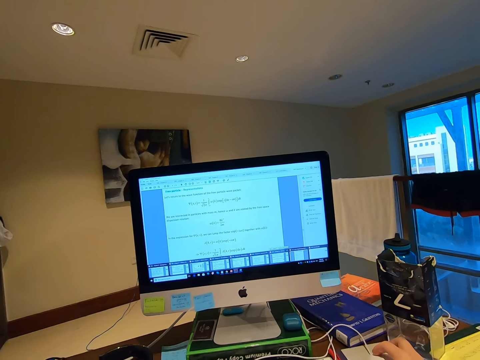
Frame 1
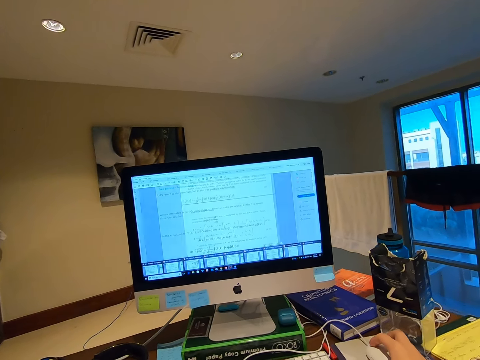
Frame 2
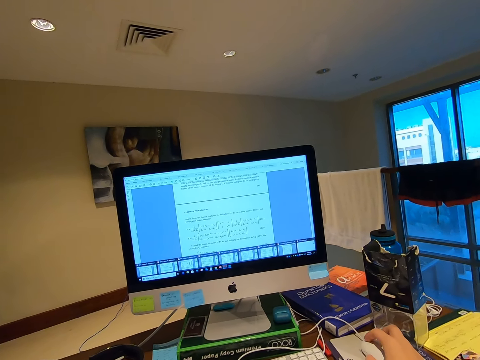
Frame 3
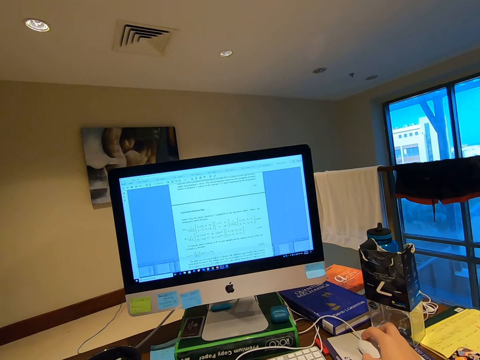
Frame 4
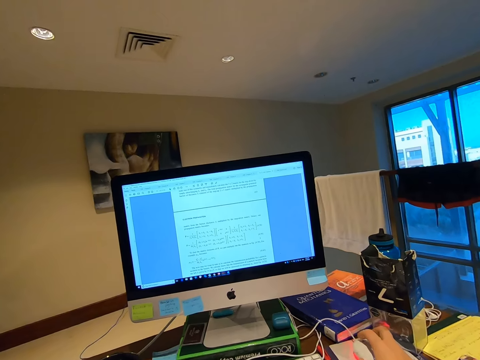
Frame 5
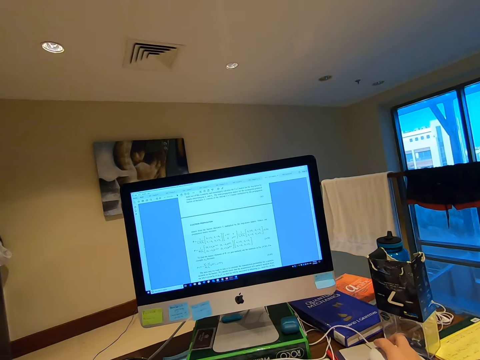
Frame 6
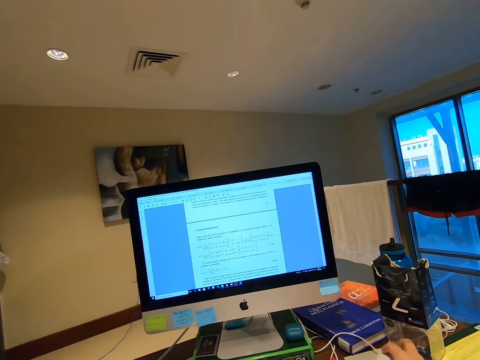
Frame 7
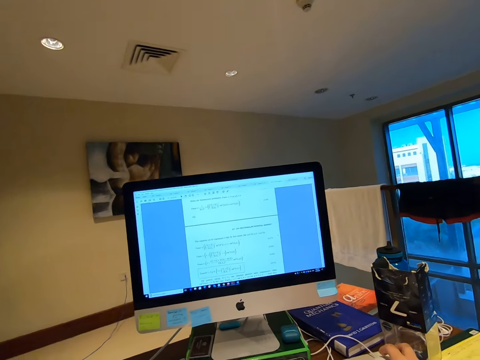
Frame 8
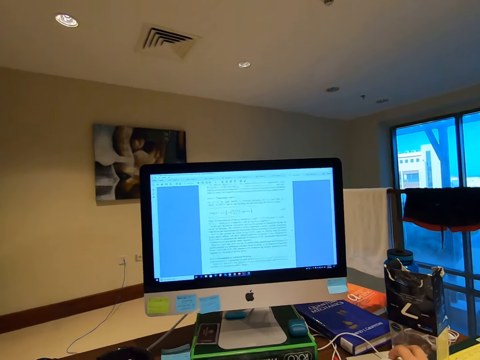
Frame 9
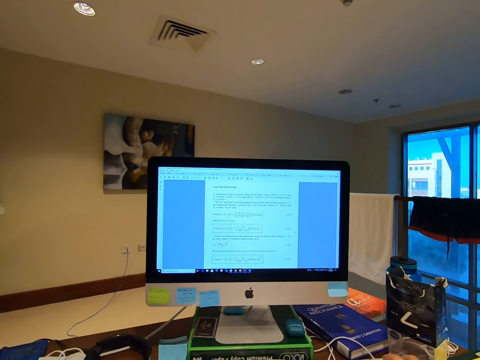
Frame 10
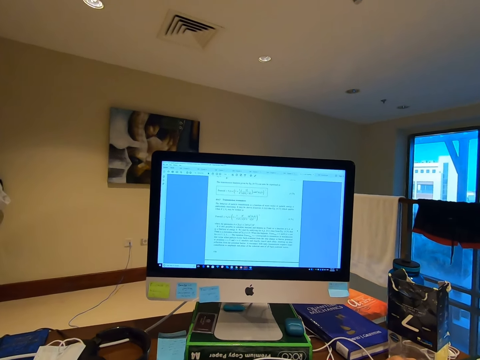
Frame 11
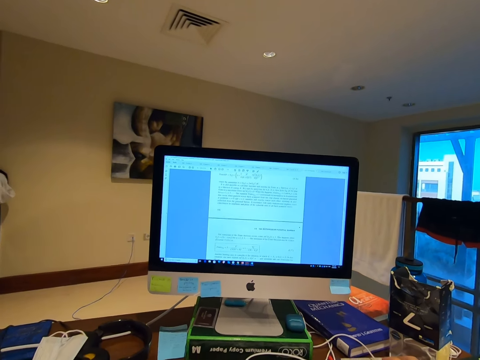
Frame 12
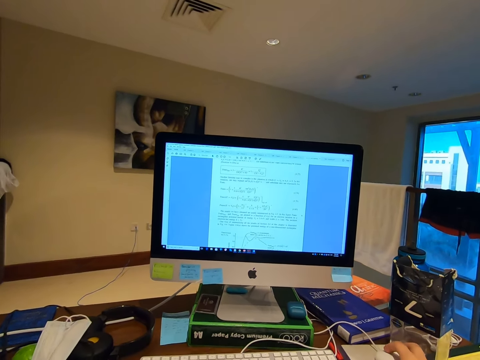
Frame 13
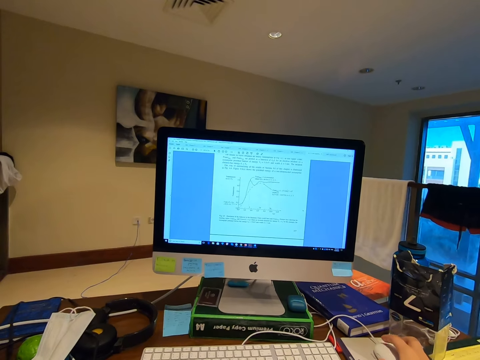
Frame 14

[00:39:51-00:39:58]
The camera wearer scrolls the computer mouse with her right hand.

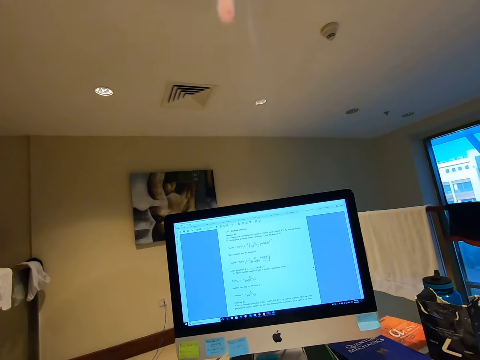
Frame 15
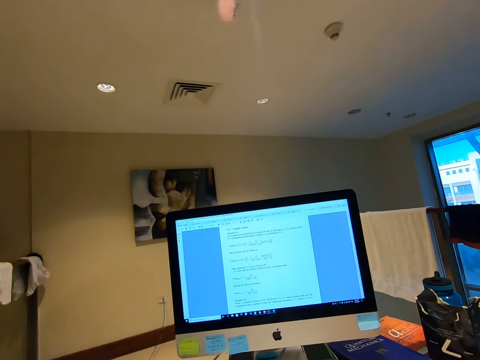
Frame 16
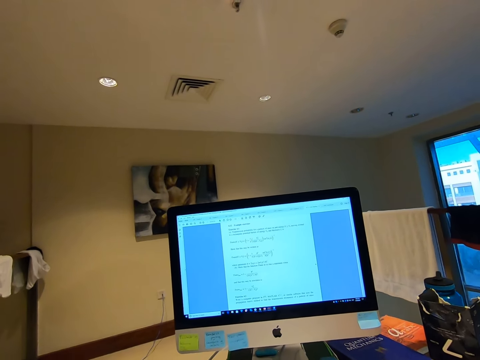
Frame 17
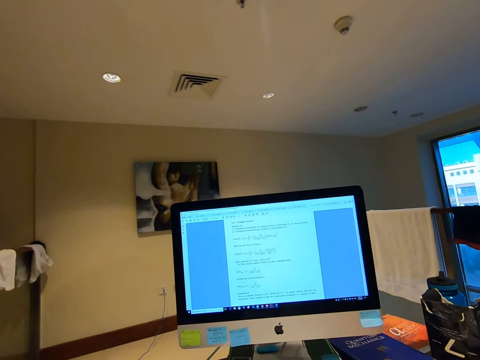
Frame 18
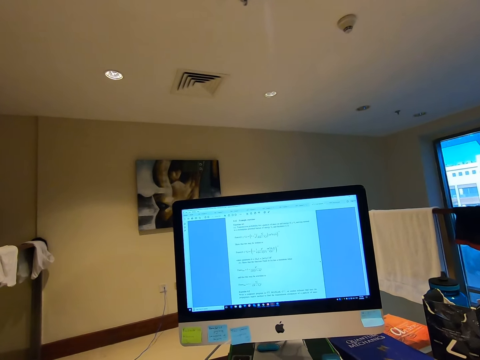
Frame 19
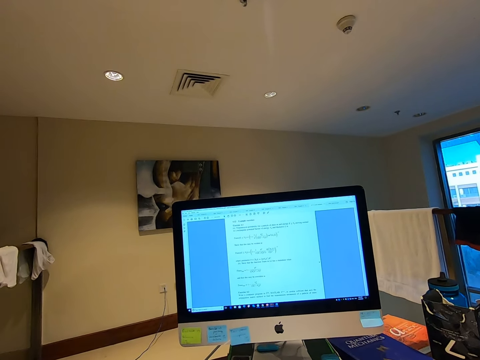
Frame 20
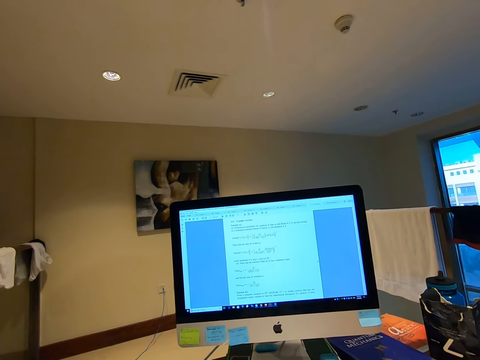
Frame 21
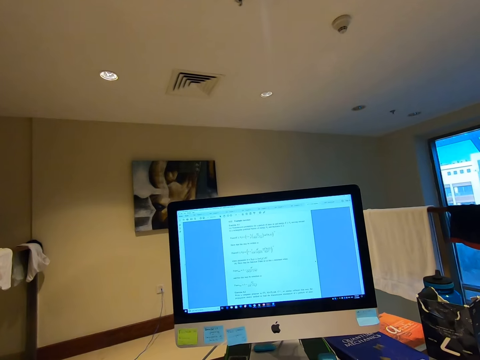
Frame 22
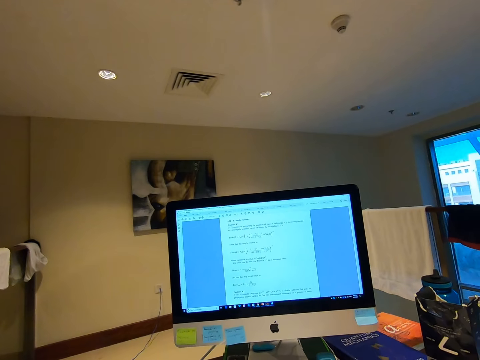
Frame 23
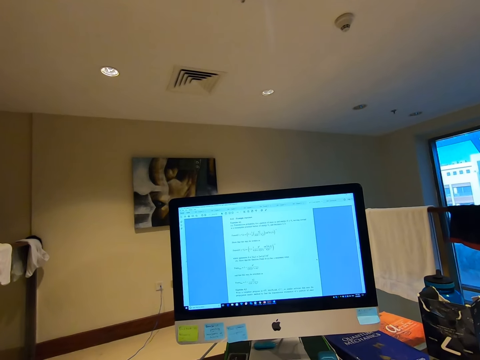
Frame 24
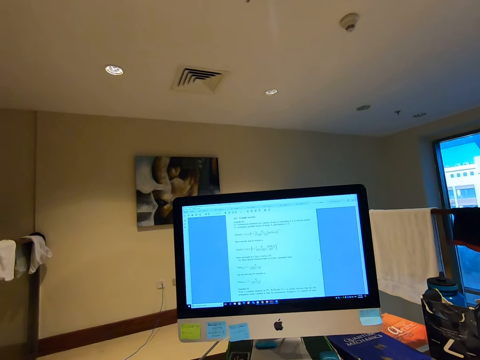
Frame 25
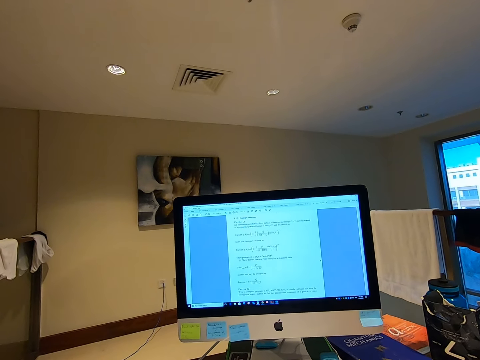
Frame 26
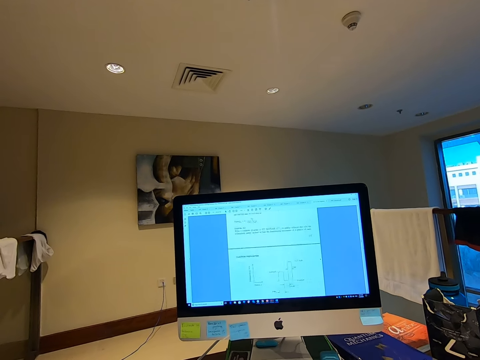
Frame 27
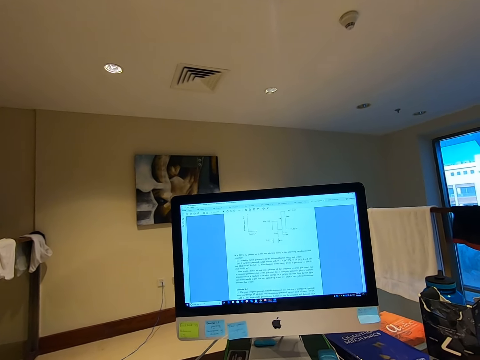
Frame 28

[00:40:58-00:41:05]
The camera wearer stares at the computer desktop.

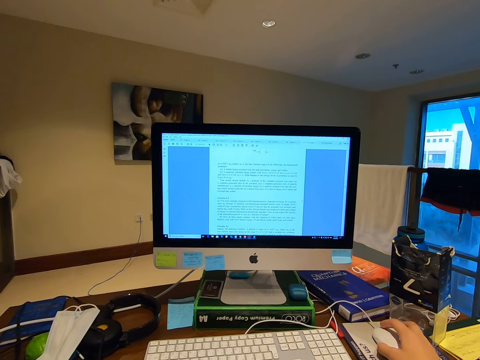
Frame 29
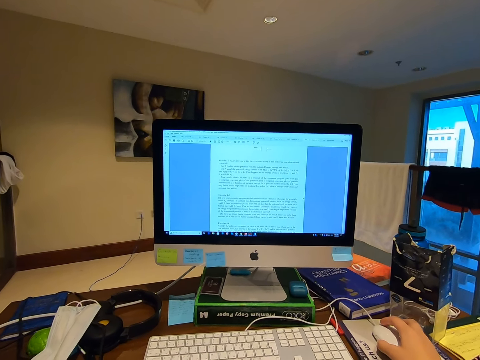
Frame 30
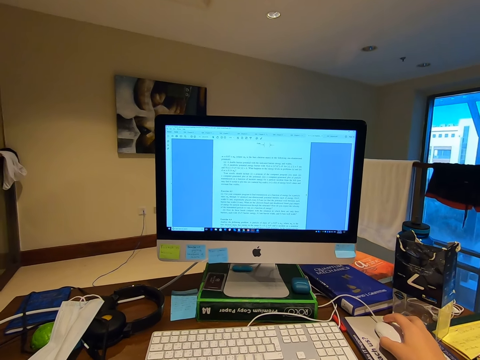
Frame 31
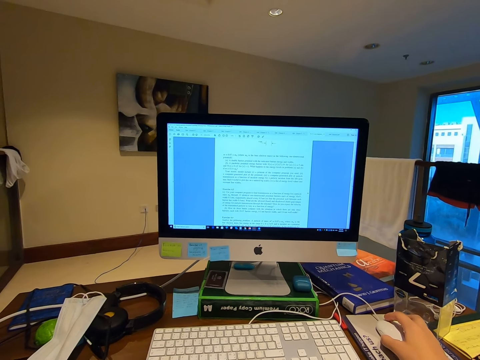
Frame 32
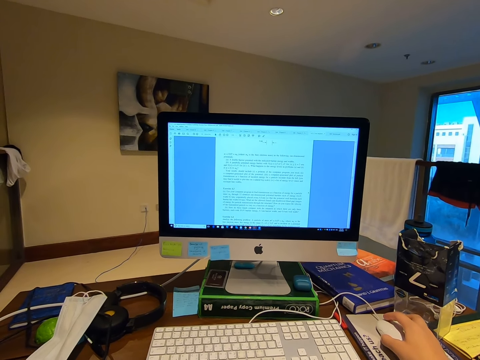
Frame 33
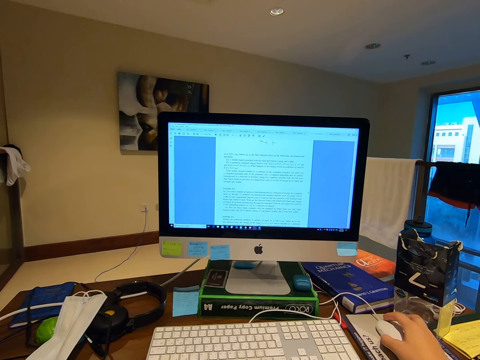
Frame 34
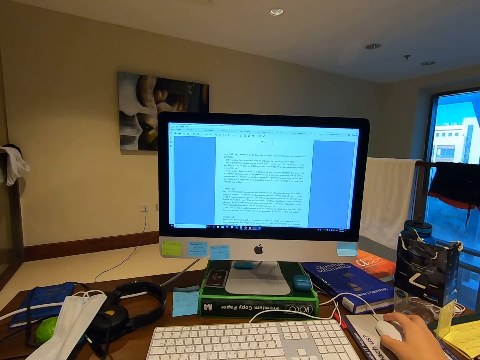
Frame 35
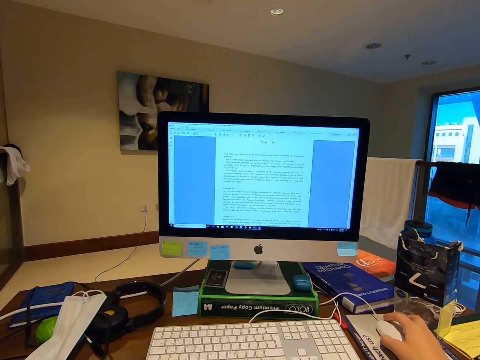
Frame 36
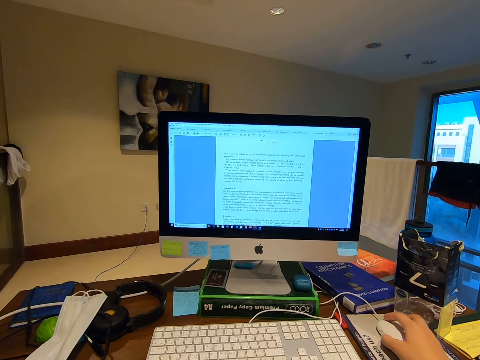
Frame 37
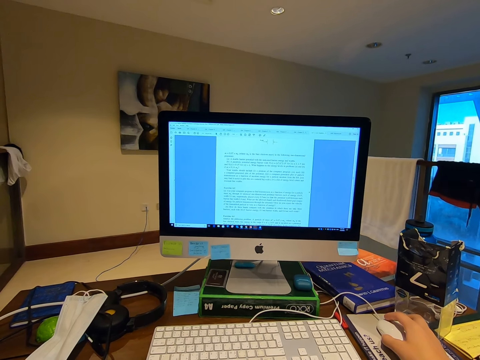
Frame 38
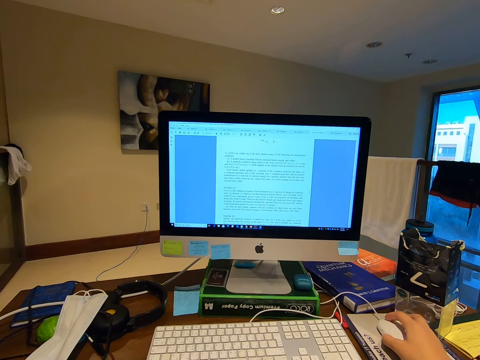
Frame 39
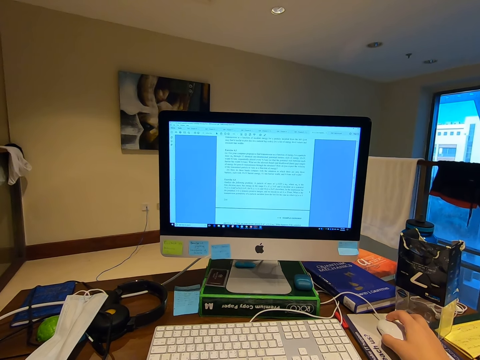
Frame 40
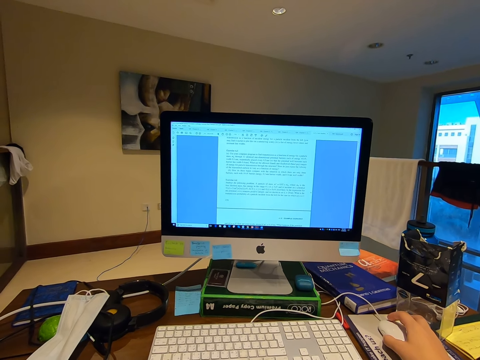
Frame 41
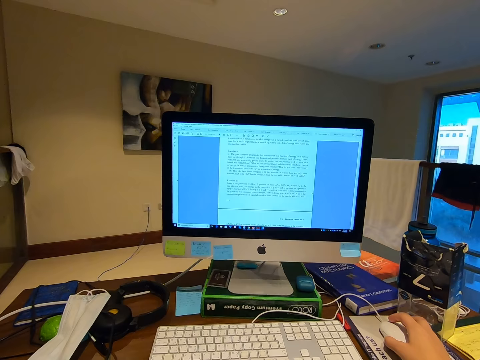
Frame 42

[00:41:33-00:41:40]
The camera wearer scrolls the computer mouse.

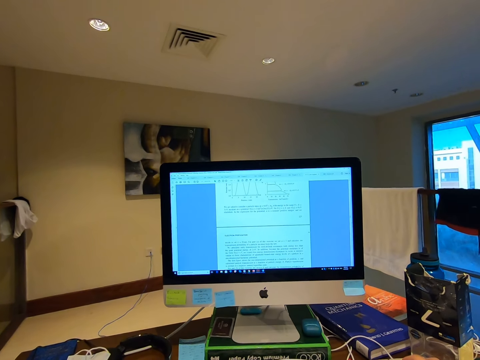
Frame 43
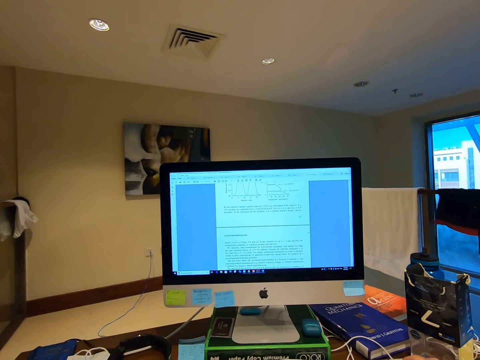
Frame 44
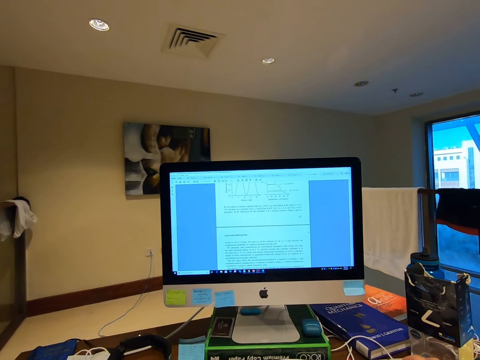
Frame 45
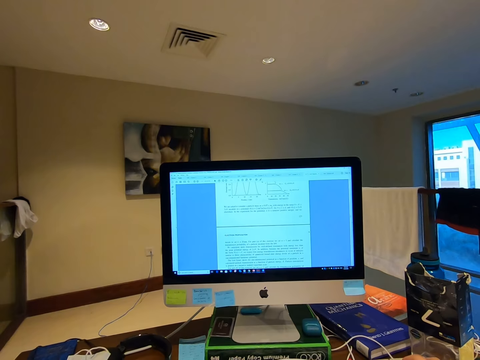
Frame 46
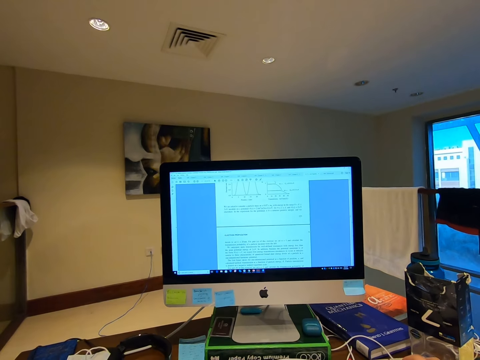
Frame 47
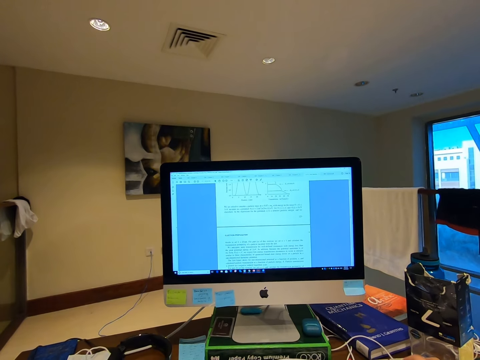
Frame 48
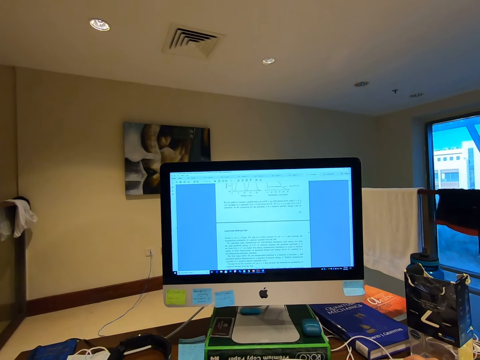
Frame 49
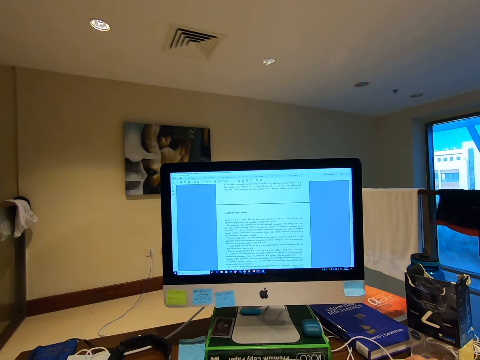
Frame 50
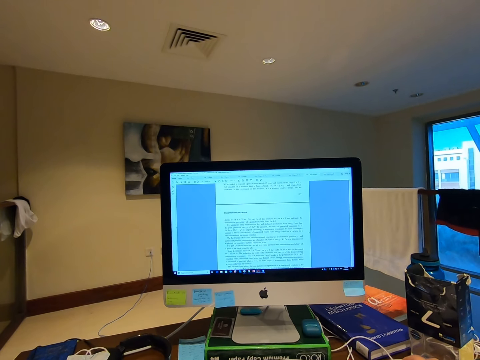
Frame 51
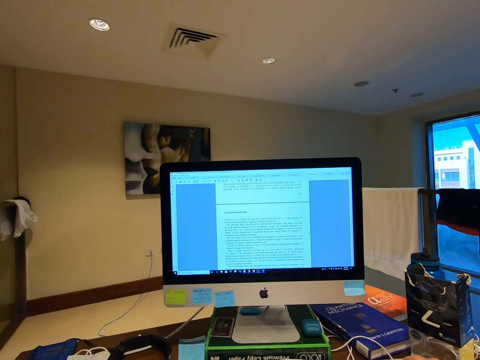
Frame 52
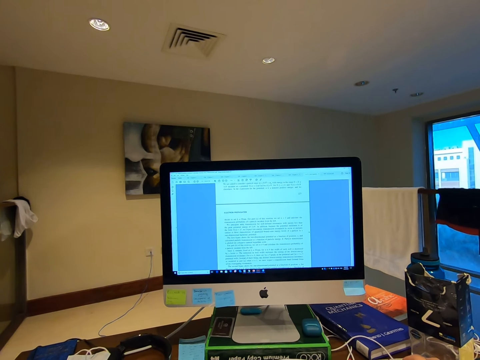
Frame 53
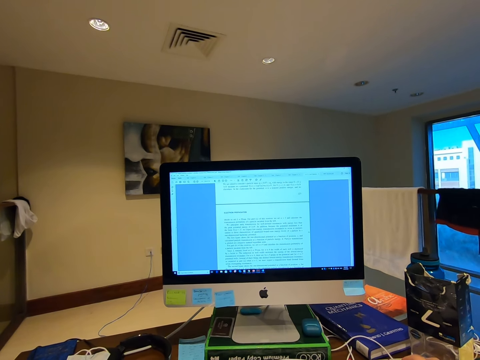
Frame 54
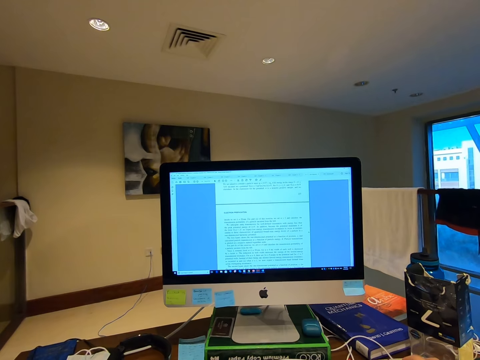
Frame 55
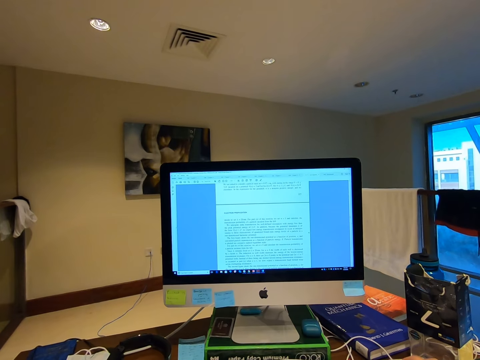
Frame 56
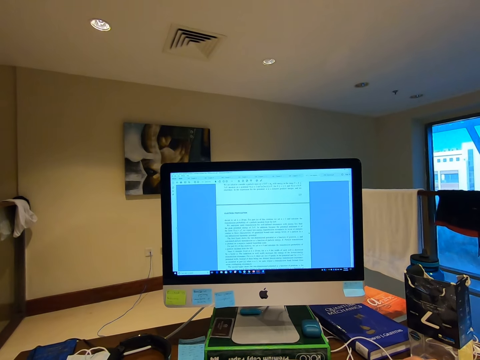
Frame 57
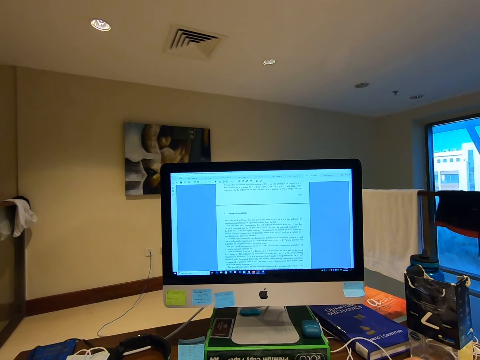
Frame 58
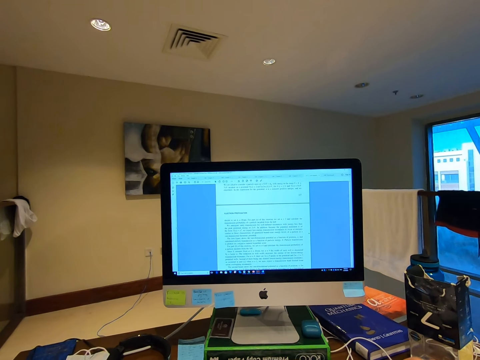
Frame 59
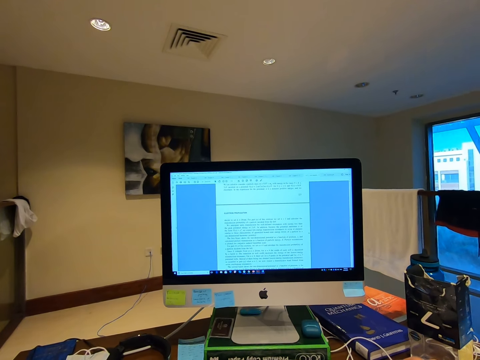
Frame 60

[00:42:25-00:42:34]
The camera wearer stares at the computer desktop.
